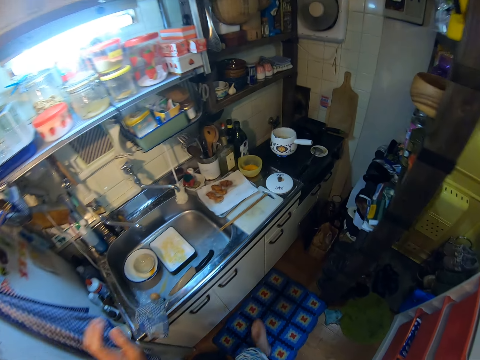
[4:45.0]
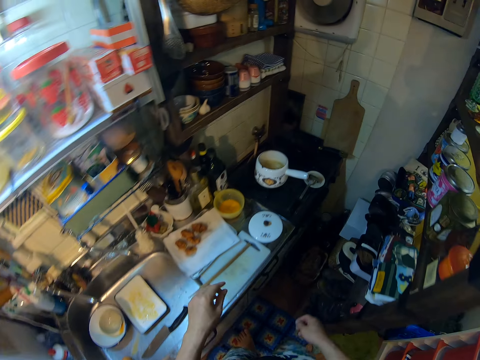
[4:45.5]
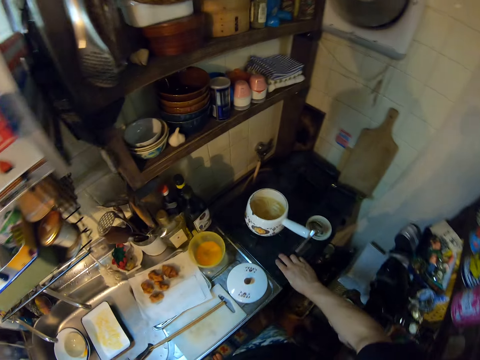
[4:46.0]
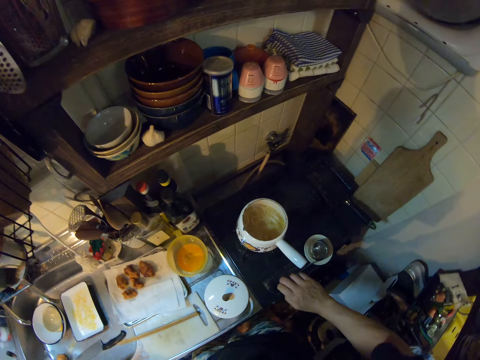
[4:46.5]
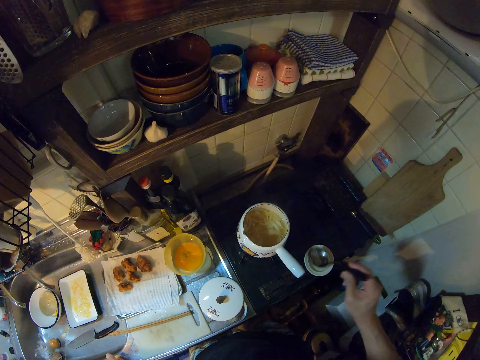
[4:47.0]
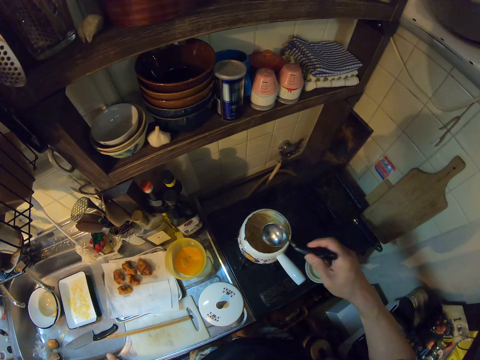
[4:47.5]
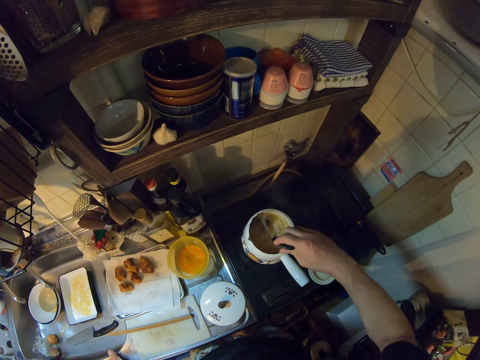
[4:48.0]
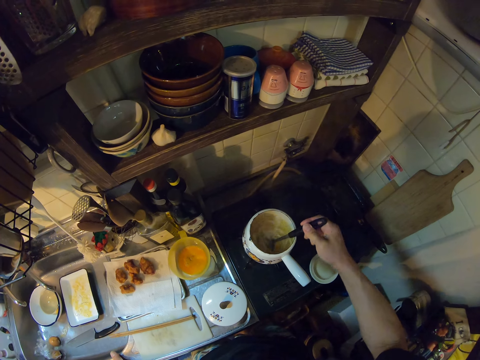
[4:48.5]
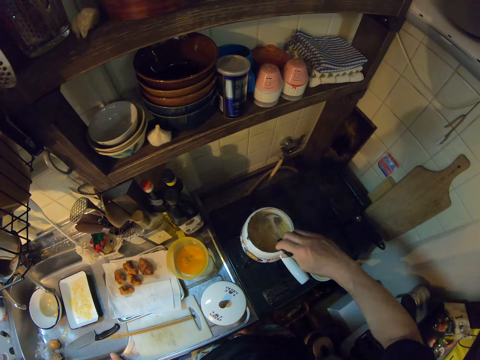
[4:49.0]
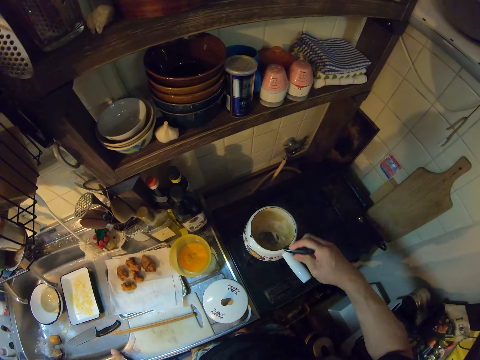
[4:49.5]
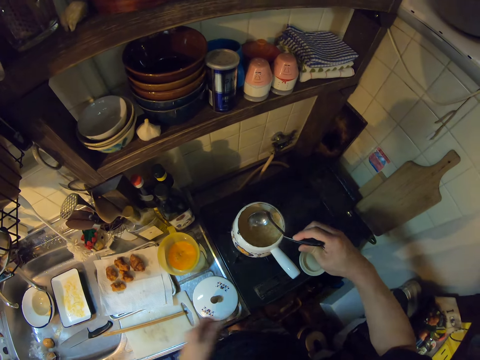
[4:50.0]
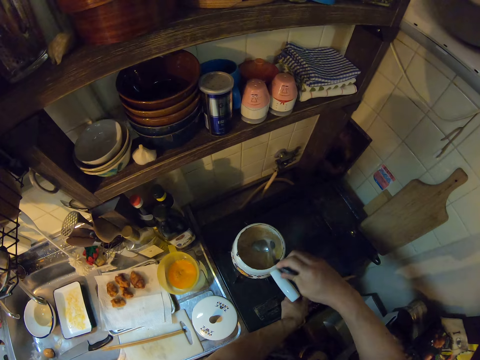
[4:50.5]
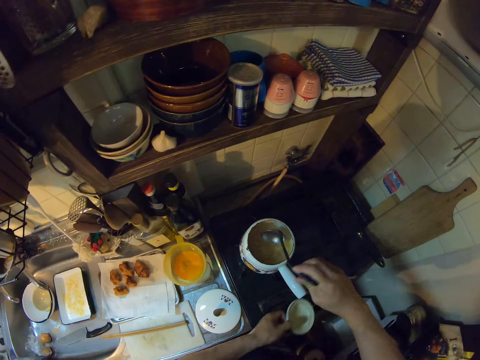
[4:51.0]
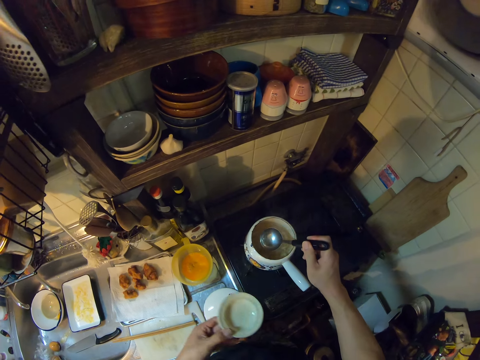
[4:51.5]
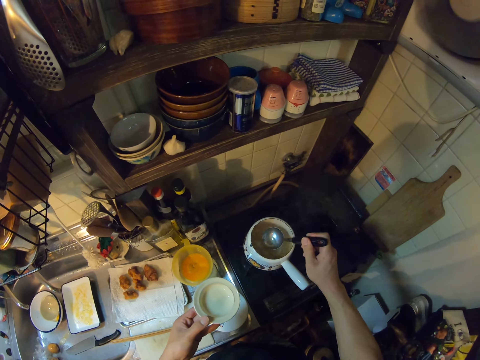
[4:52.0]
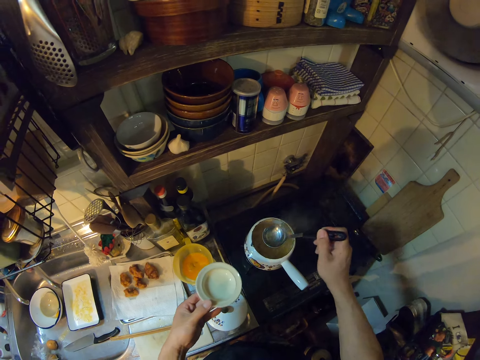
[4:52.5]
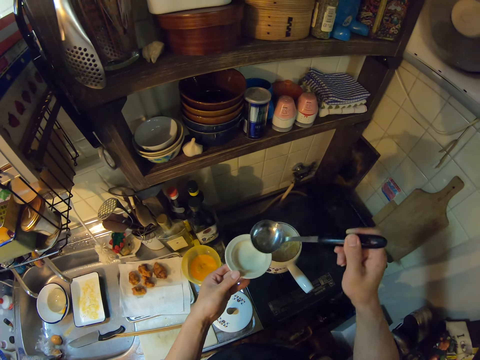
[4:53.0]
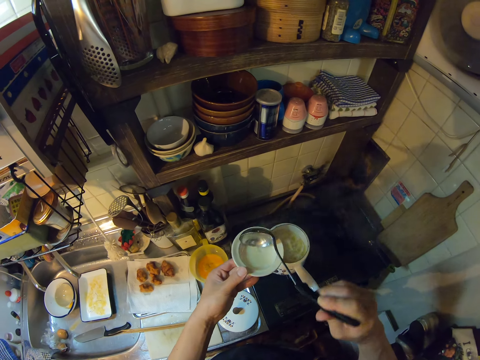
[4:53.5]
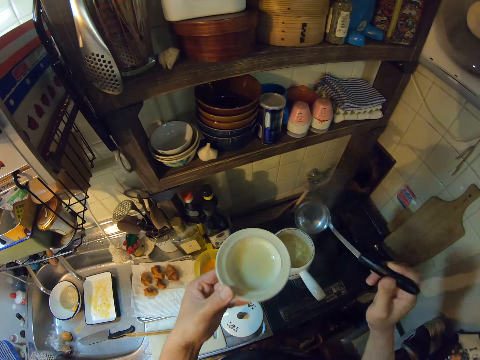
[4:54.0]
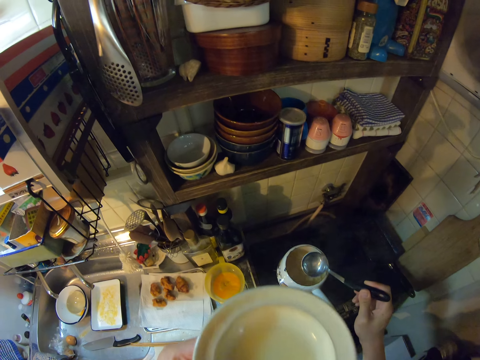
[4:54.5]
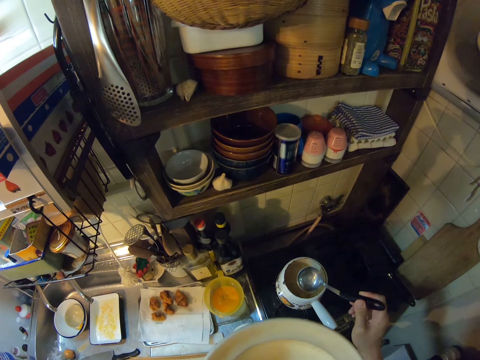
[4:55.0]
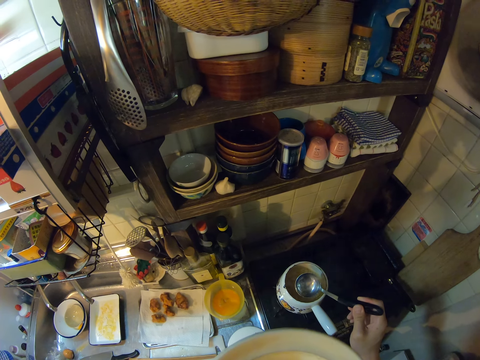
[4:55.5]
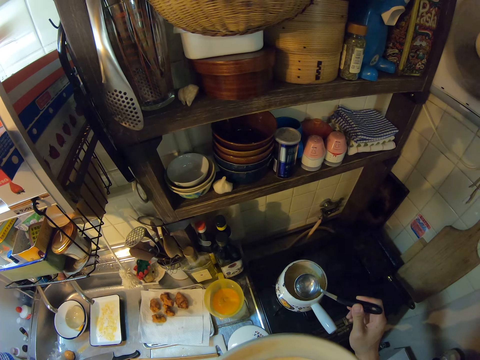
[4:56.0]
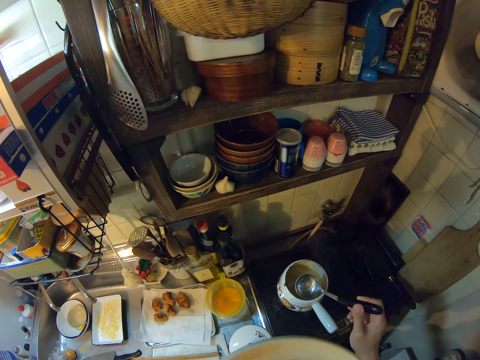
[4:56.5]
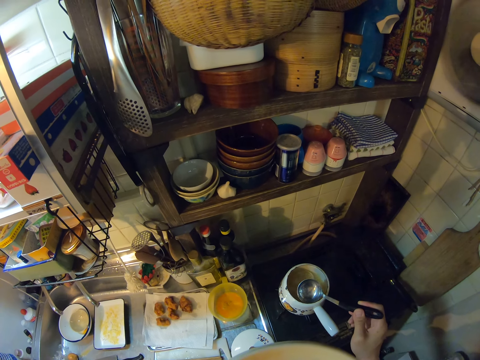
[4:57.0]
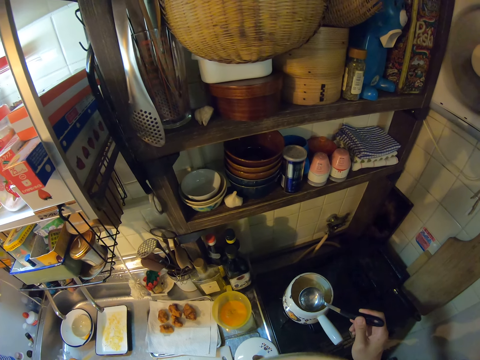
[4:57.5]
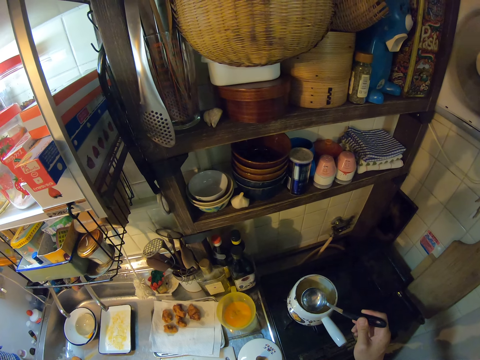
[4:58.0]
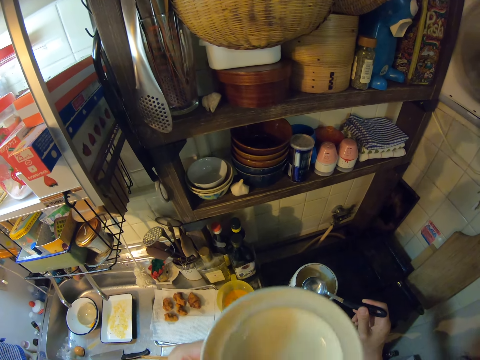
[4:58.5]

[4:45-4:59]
The camera wearer picks up a spoon in a saucer on the gas cooker with her right hand. She stirs the potato batonnet soup in the pot on the gas cooker with the spoon. She picks up the saucer on the gas cooker with her left hand. She scoops the soup in the pot with the spoon. She pours the soup in the spoon into the saucer. She drinks the soup from the saucer.

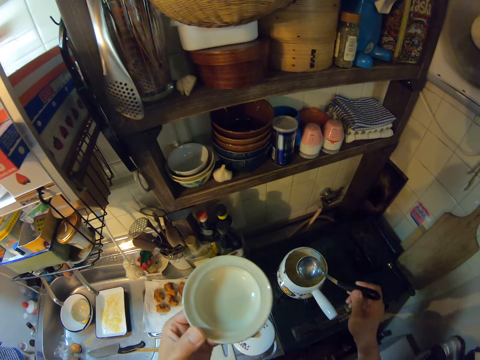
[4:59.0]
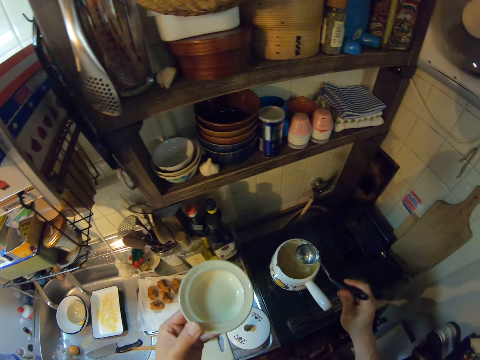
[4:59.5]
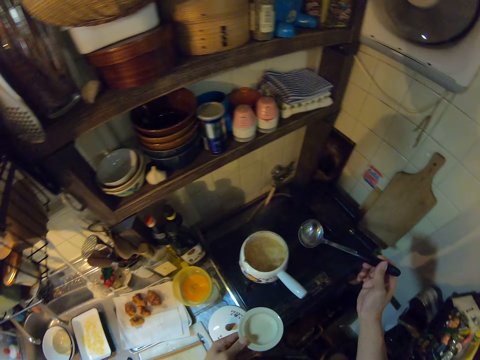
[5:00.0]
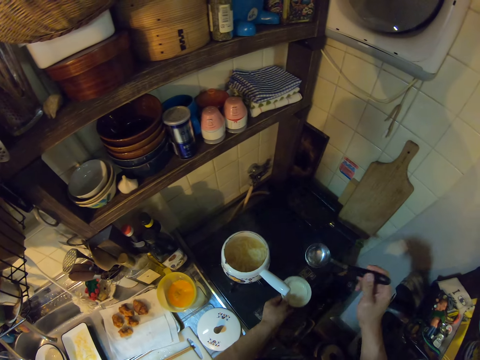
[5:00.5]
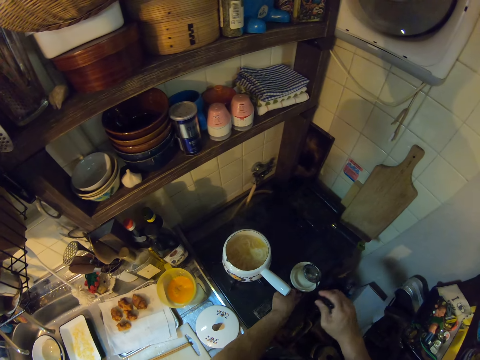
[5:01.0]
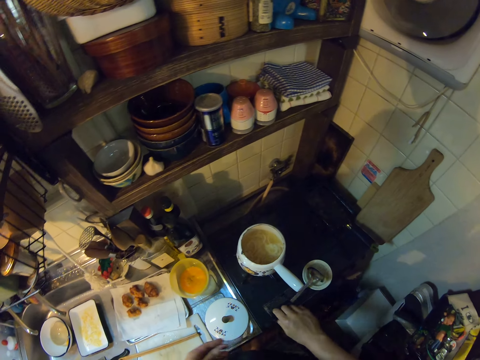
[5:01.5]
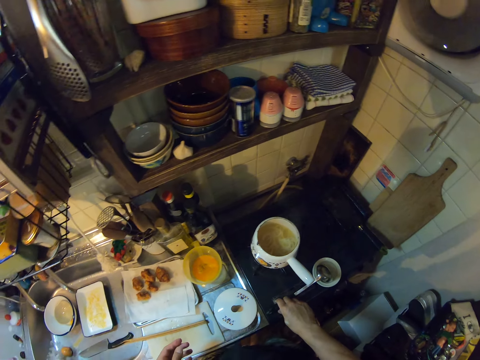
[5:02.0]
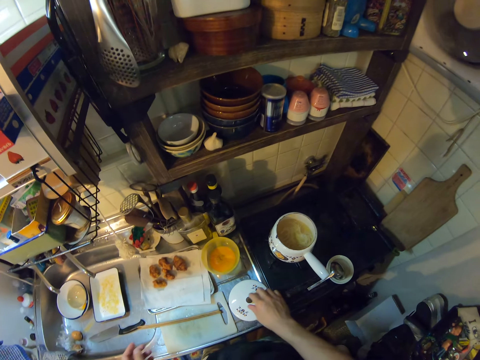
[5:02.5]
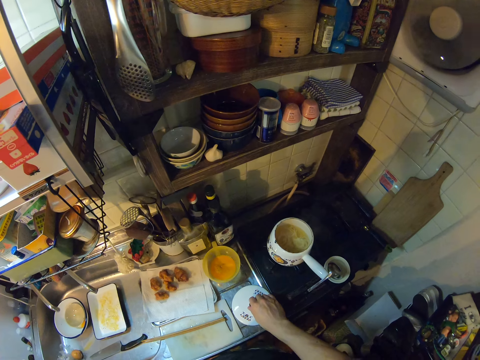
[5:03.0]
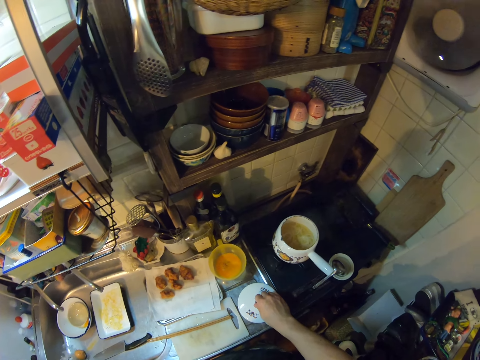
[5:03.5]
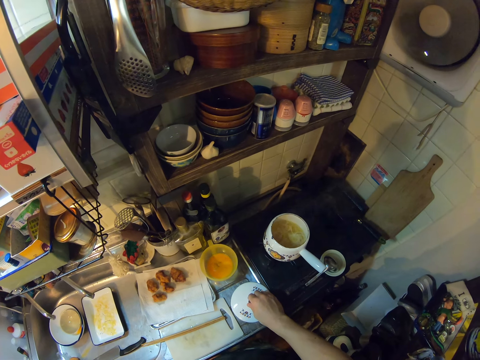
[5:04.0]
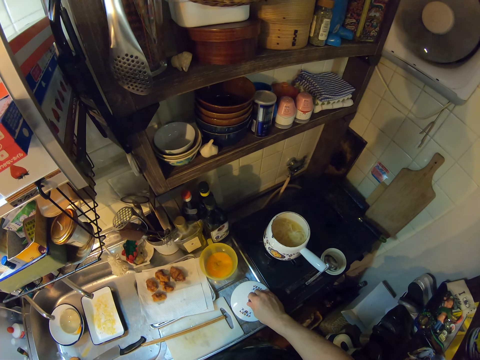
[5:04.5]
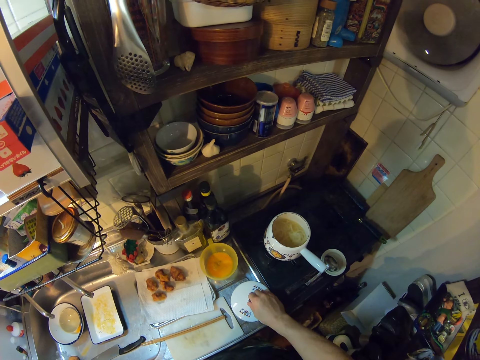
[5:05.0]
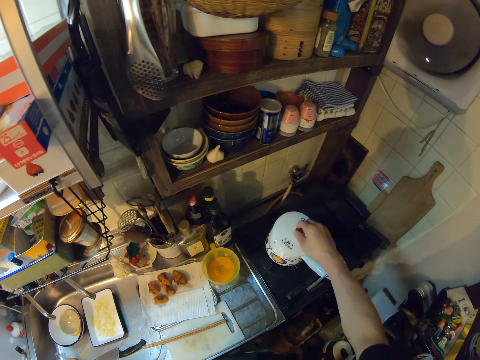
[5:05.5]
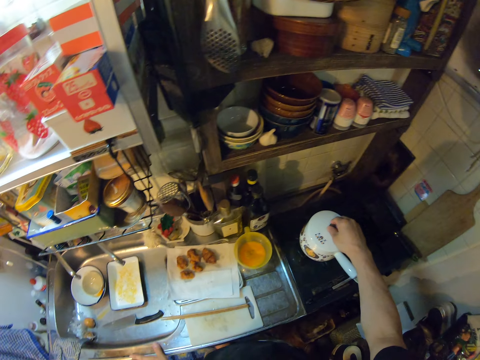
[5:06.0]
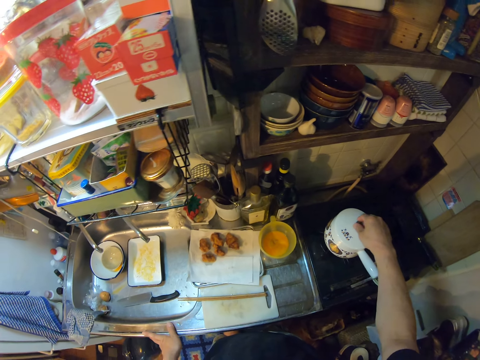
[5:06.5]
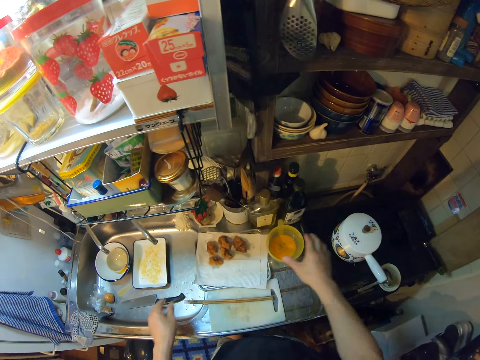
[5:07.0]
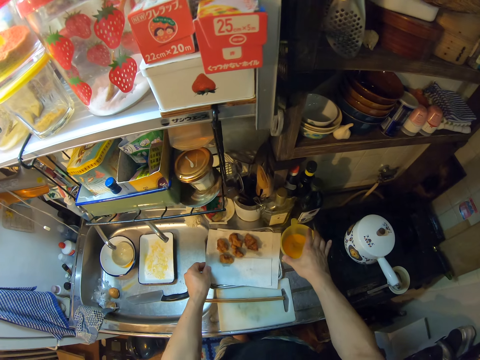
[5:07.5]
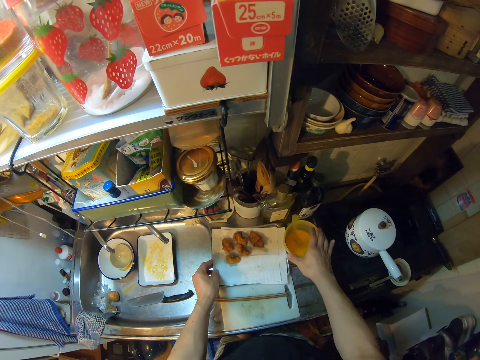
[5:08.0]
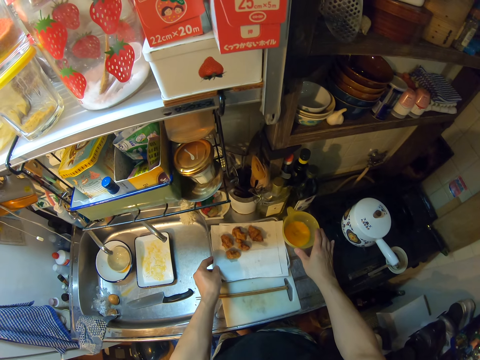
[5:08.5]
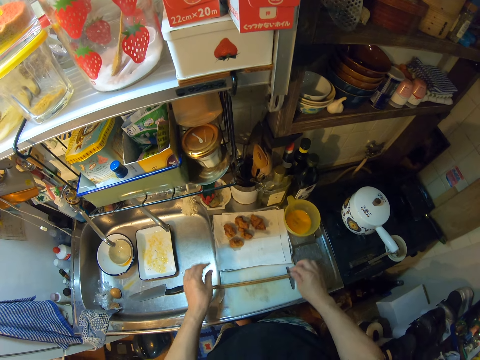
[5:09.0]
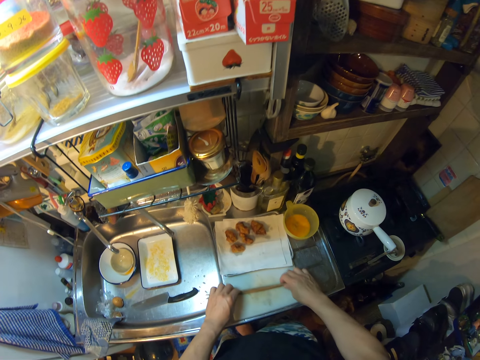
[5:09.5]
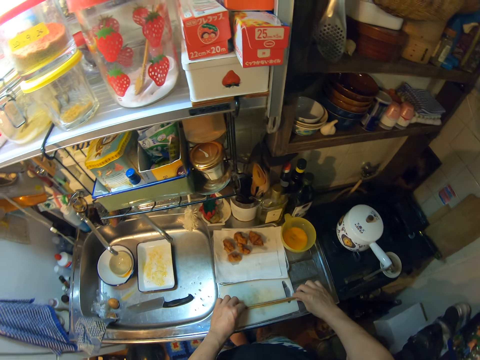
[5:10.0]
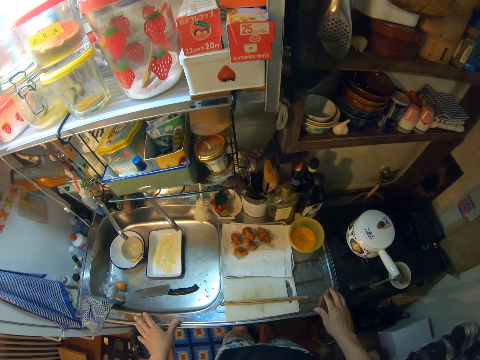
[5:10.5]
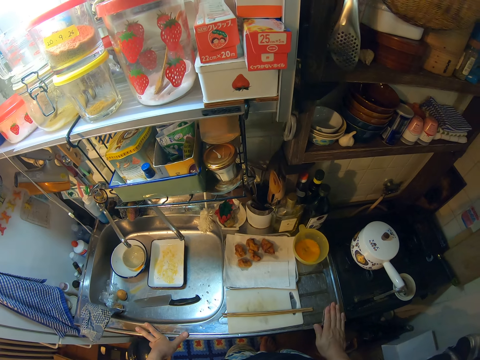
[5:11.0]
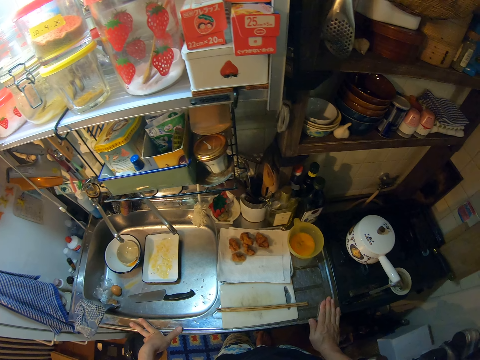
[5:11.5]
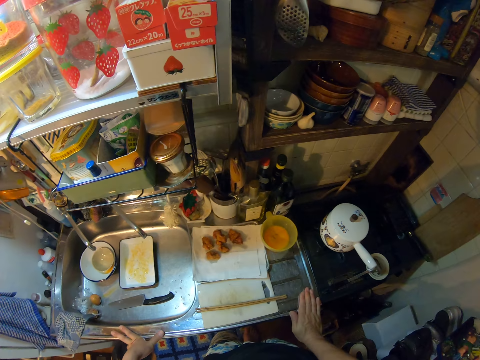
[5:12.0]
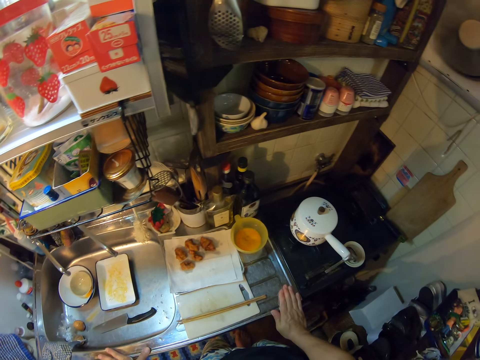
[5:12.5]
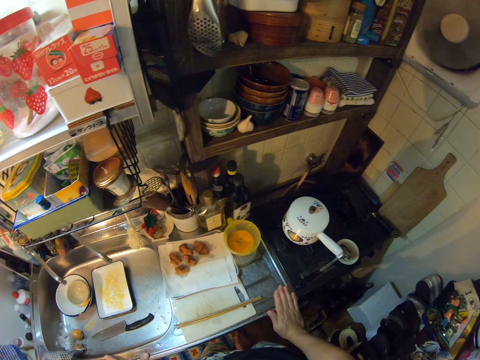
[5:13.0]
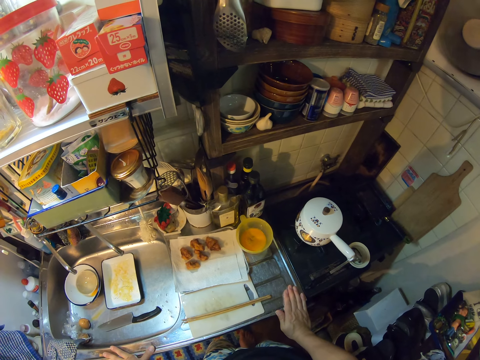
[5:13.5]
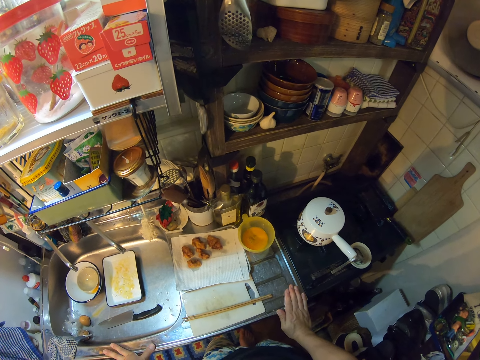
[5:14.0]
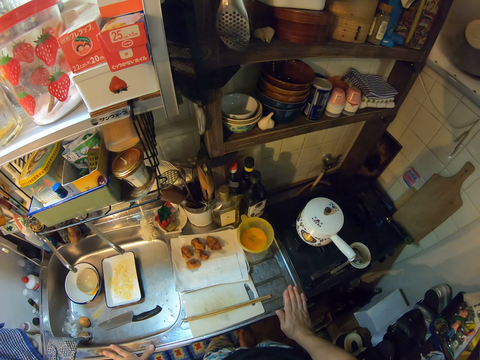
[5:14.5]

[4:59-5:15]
The camera wearer drops the saucer on the gas cooker. She drops the spoon on the saucer. She holds the cooking pot lid. She picks up the lid on the gas cooker with her right hand. She covers the pot on the gas cooker with the lid. She moves a jug or cup and a tray on the sink. She moves some chopsticks on a chopping board on the sink. She places her hands on the bench. She stares at the pot.
